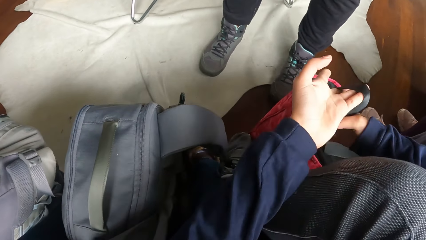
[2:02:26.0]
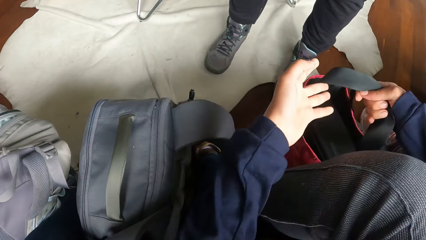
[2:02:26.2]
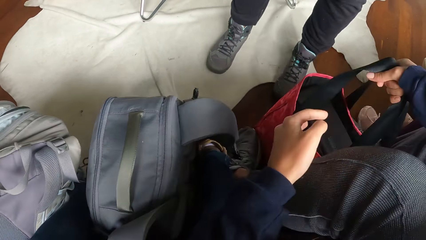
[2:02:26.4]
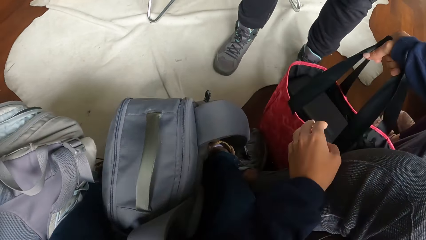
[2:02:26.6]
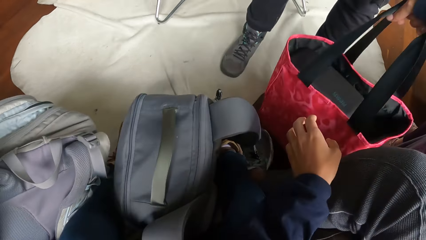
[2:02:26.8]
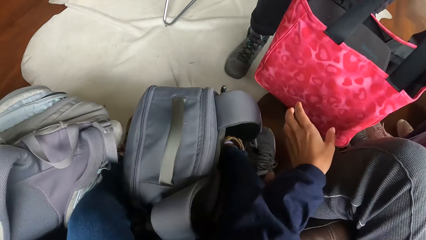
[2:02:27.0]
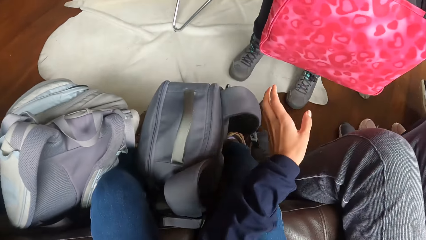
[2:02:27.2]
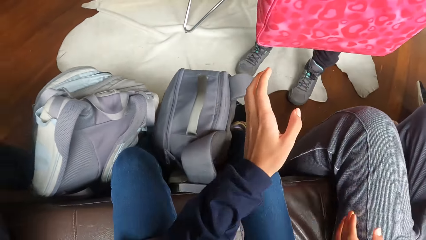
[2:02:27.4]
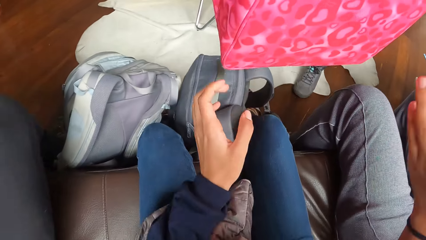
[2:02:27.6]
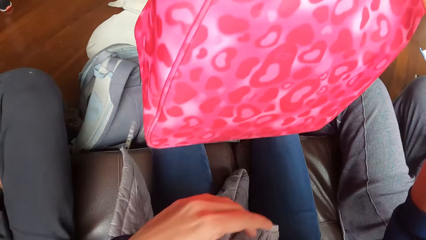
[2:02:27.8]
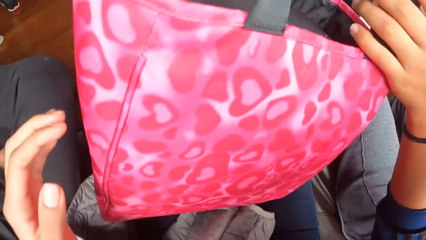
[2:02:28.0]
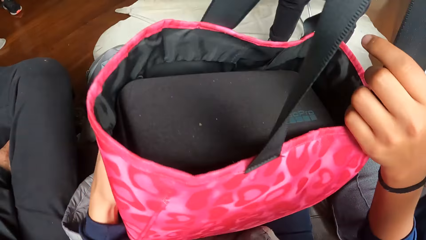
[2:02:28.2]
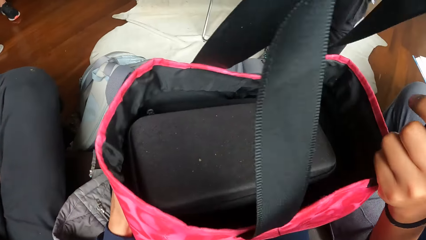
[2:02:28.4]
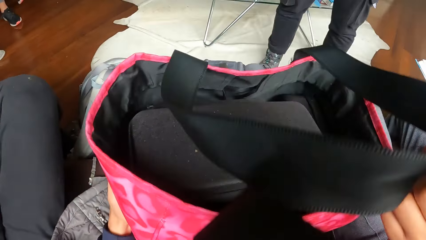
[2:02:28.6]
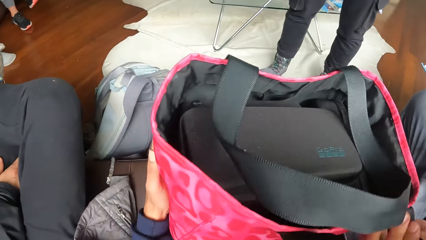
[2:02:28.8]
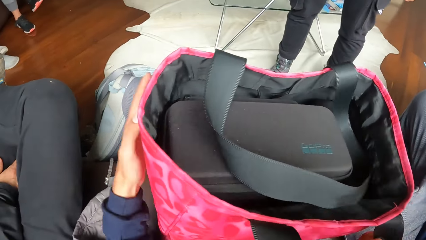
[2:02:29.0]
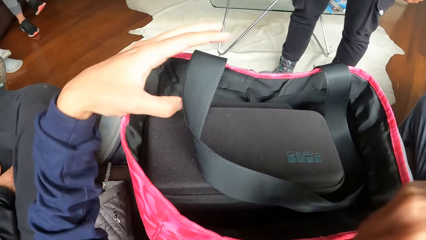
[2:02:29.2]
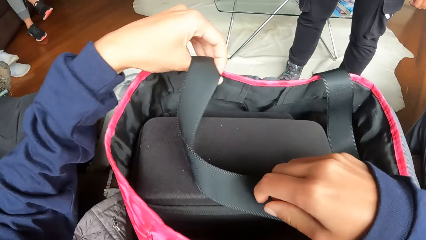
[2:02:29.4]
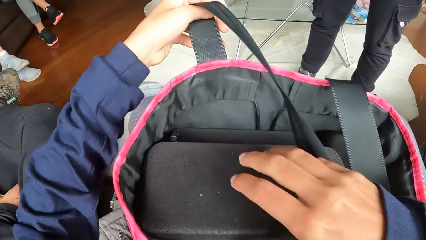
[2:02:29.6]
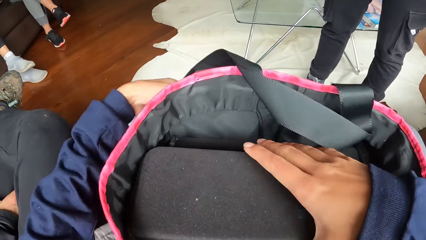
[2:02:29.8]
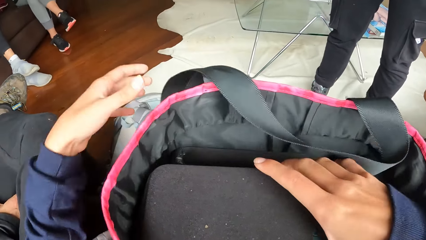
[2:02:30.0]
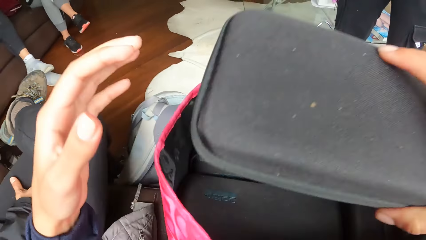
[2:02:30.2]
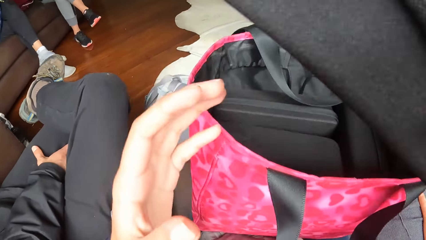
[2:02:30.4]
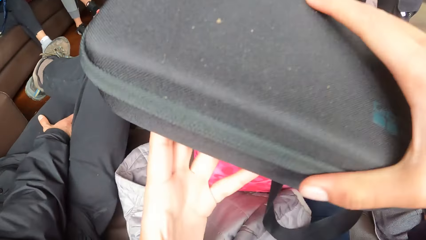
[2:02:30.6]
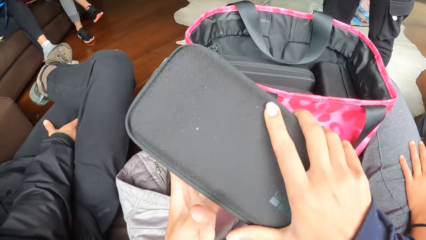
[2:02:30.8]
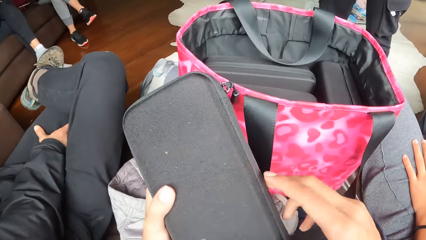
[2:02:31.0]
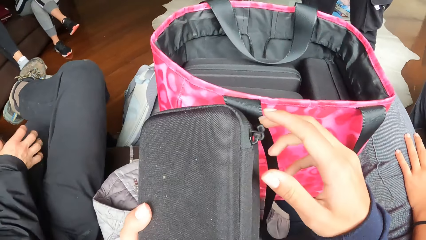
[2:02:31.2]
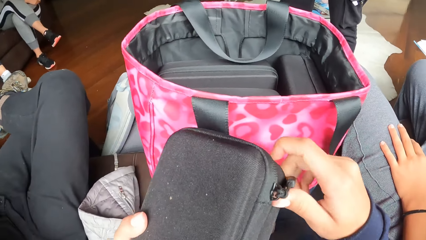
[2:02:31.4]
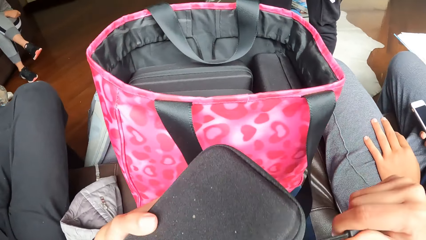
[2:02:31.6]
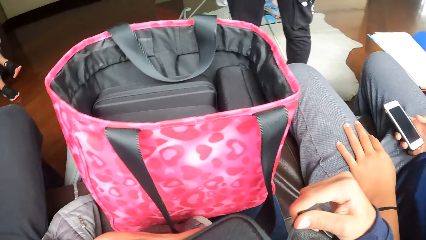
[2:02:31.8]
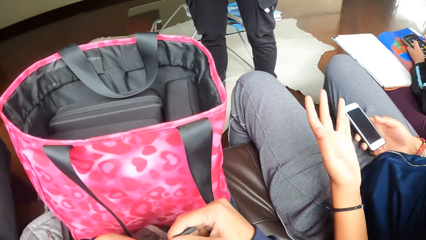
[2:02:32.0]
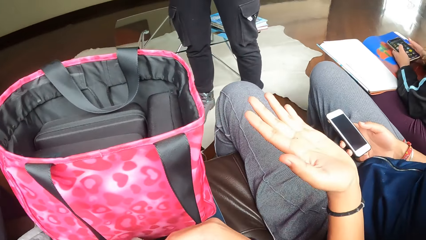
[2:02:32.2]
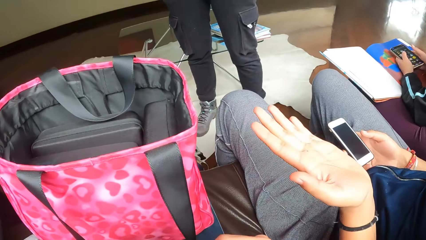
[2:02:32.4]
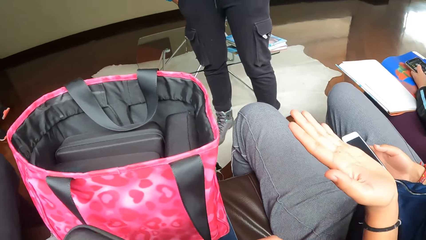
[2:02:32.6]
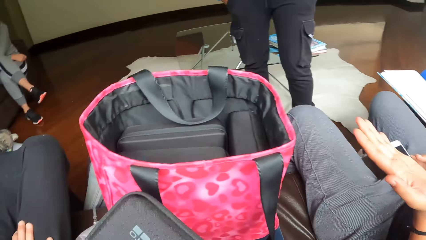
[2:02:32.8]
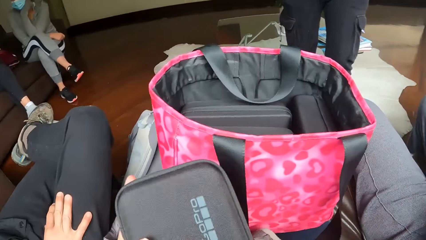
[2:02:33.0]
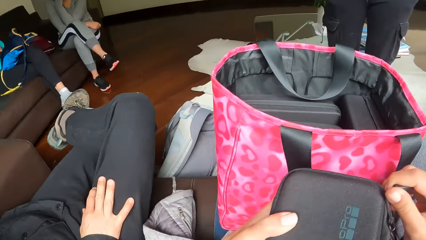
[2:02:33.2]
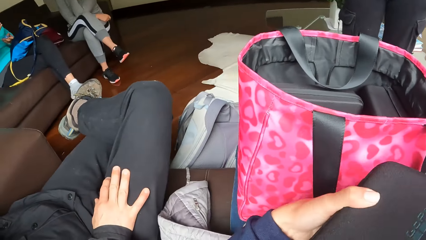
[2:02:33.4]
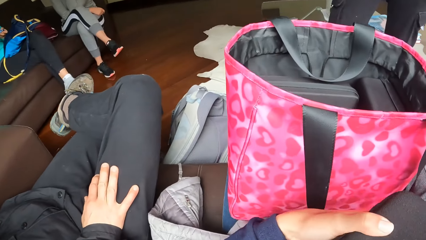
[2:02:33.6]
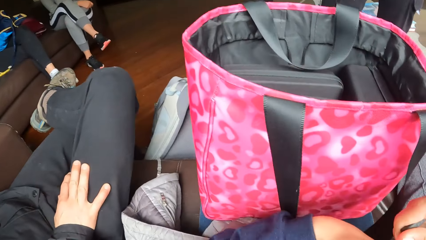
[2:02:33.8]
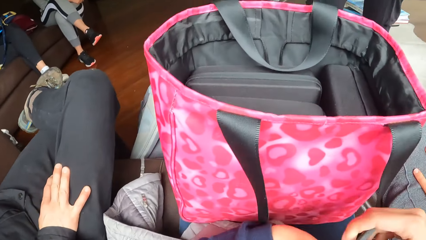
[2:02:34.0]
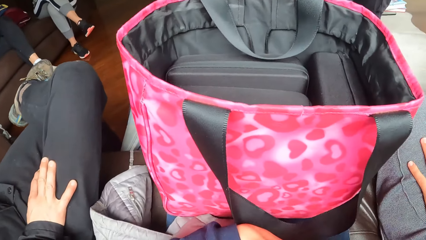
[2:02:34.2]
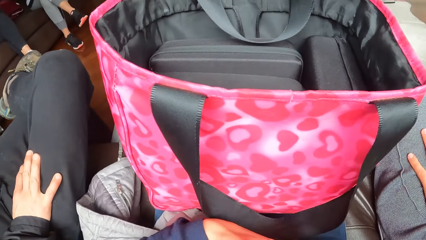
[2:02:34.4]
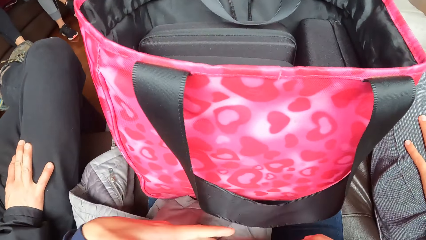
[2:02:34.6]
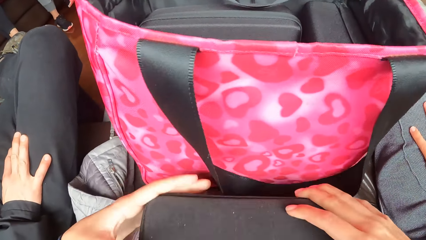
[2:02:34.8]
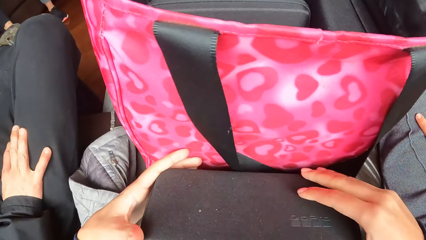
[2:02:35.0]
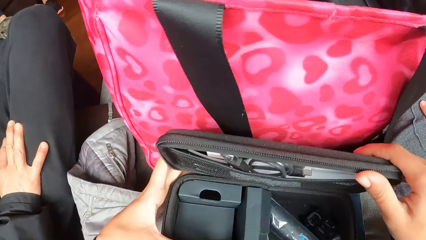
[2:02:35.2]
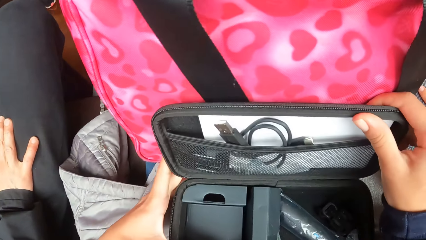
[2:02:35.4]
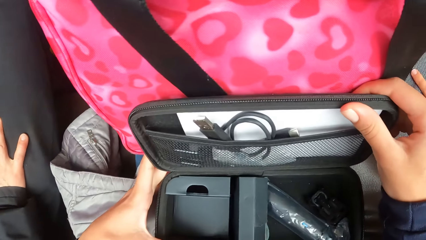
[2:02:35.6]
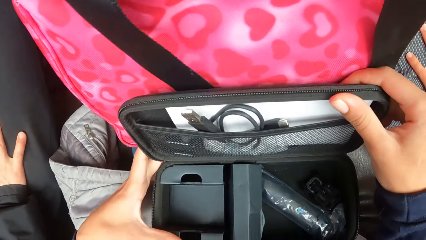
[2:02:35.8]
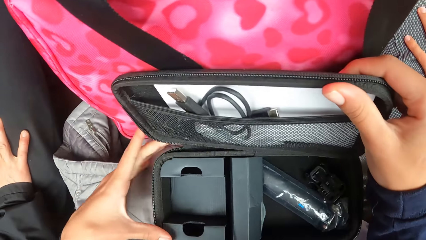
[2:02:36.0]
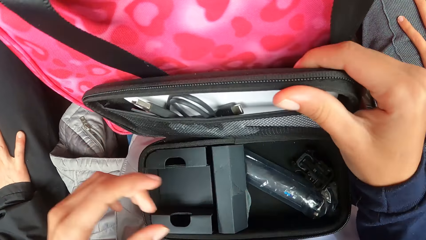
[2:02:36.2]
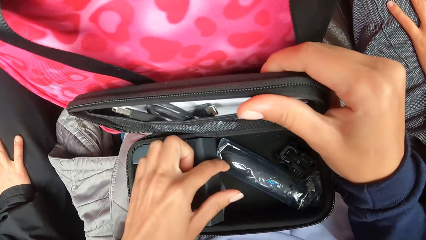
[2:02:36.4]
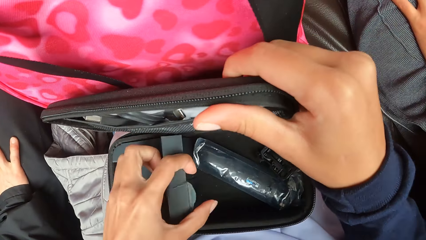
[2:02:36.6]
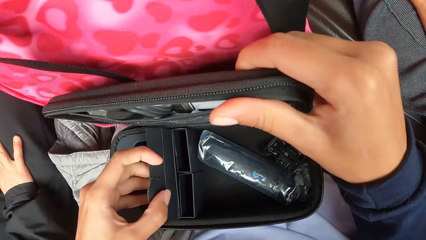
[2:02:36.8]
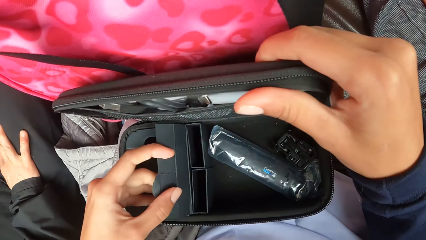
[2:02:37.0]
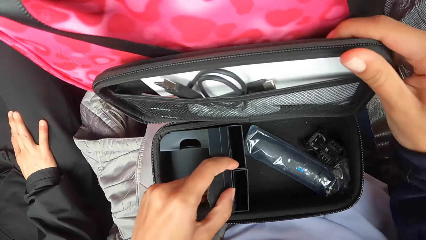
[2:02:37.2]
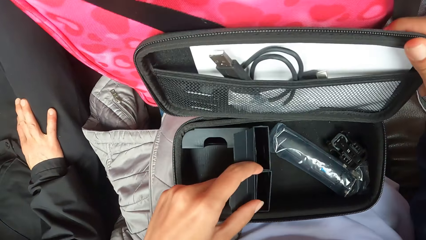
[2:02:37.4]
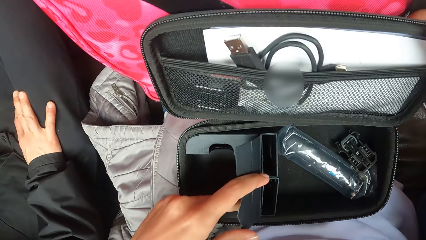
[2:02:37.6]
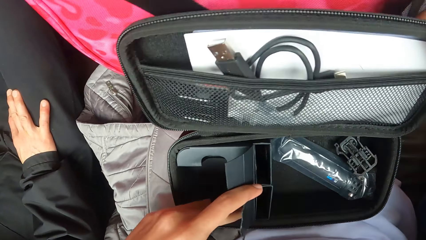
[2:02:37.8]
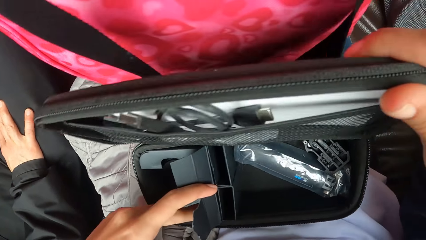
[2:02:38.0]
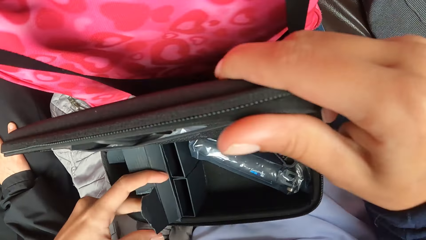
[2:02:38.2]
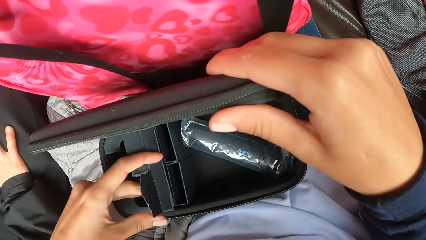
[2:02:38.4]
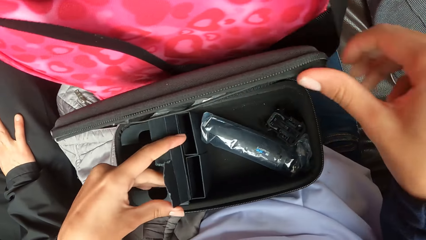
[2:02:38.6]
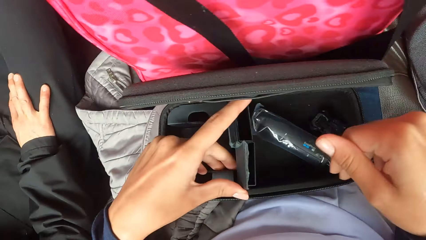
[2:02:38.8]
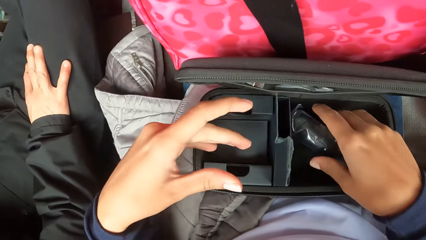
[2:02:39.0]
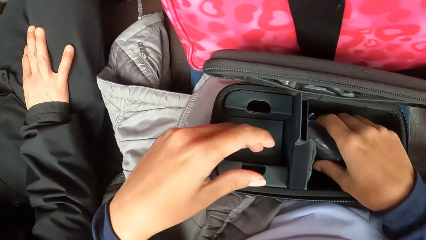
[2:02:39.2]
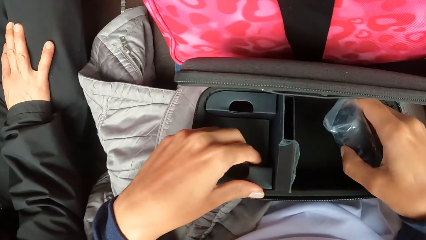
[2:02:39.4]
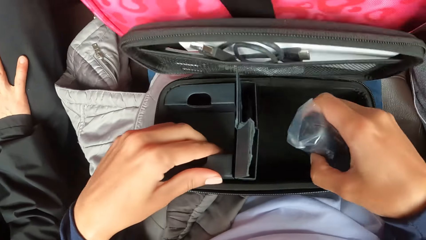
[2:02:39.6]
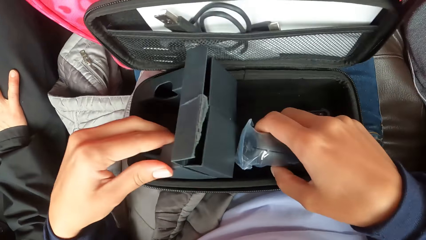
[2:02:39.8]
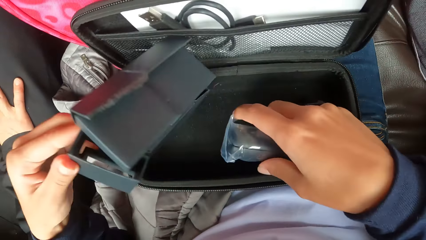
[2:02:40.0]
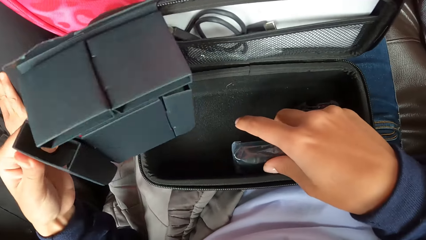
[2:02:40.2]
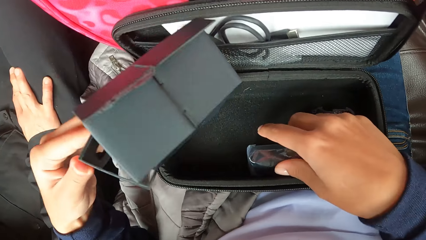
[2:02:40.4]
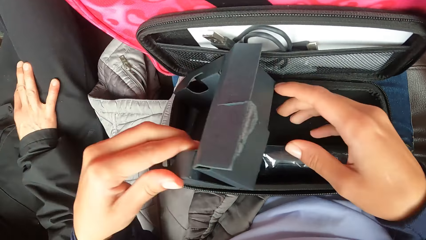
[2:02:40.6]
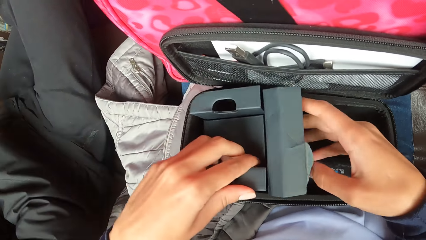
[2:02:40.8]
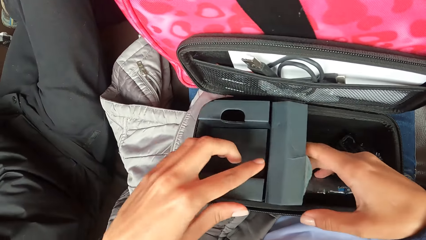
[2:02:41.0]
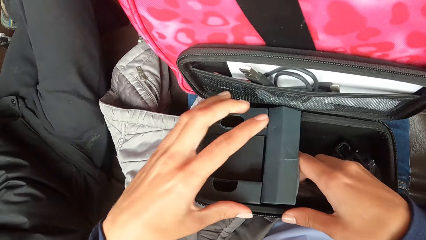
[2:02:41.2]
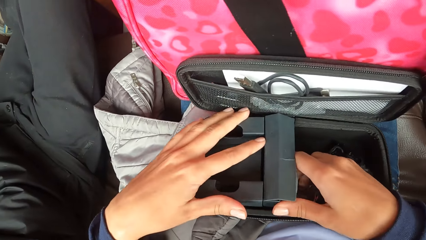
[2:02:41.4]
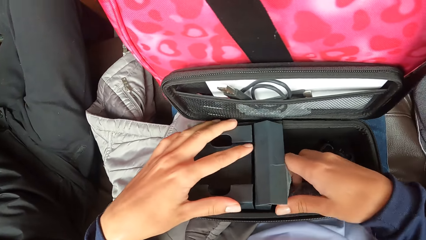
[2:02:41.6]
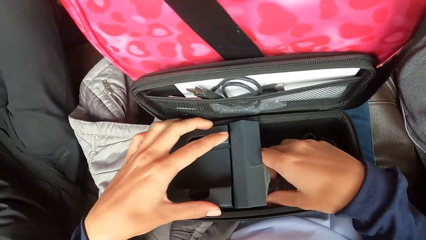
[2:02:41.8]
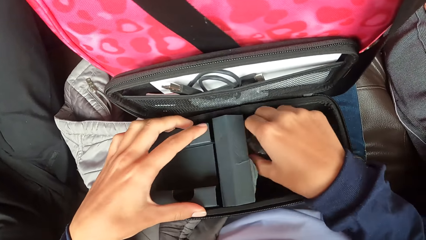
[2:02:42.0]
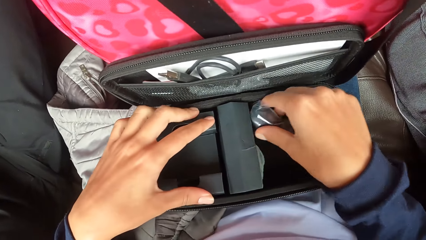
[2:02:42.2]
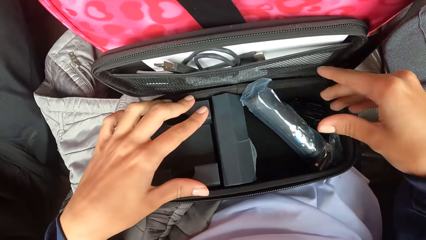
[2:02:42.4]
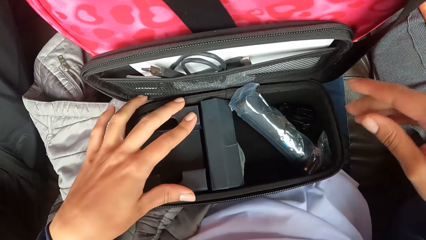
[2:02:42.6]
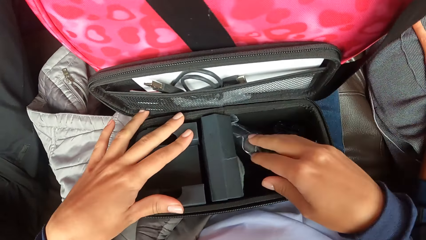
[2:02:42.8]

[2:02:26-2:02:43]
The camera wearer carries a handbag with both hands. She puts the handbag on her lap. She removes a purse from the handbag with her right hand. She holds the purse with both hands and unzips the purse. A woman raises her left hand. The camera wearer looks around. She opens the purse with her right hand. She opens a paper with her left hand. She arranges the purse. She carries a nylon with her right hand. She removes the paper from the purse with her left hand. She puts the paper back into the purse.
